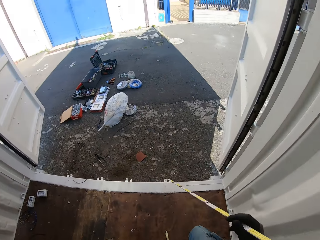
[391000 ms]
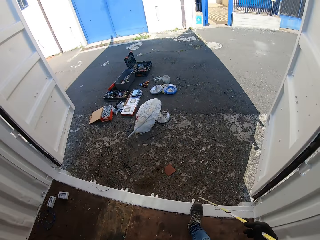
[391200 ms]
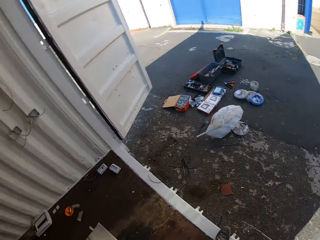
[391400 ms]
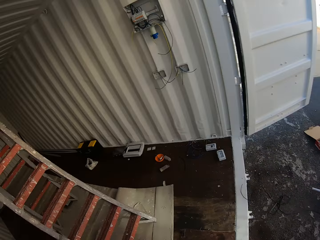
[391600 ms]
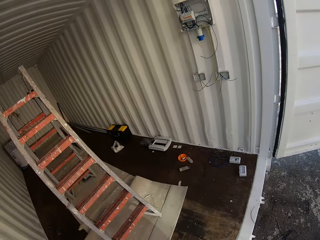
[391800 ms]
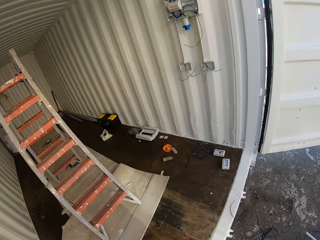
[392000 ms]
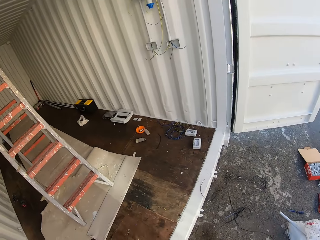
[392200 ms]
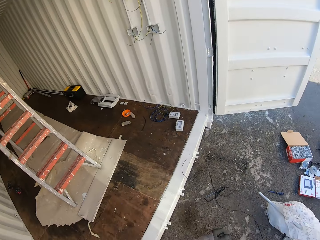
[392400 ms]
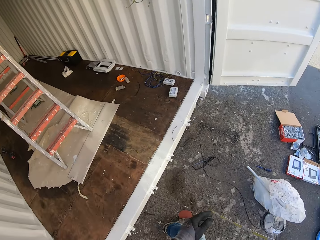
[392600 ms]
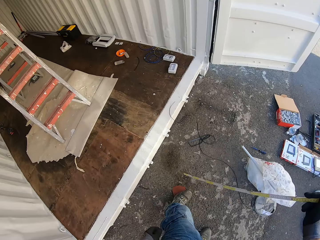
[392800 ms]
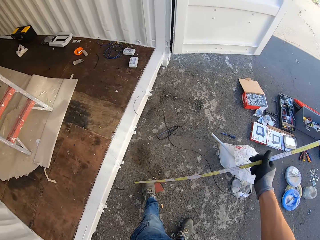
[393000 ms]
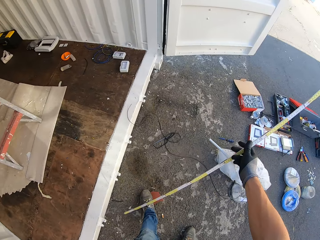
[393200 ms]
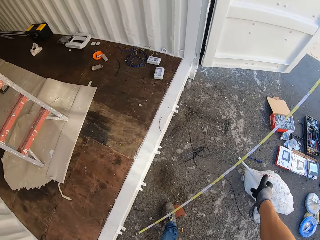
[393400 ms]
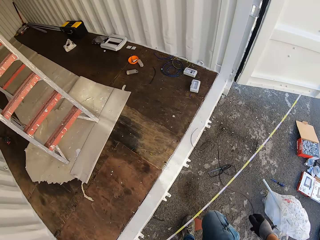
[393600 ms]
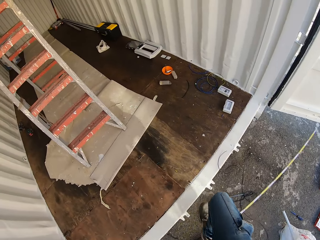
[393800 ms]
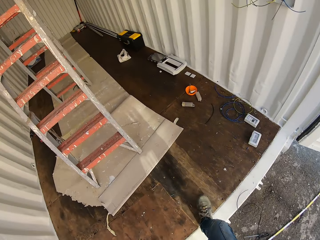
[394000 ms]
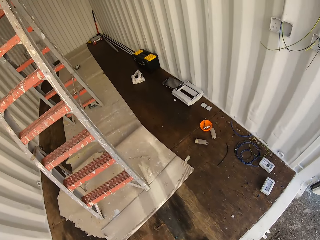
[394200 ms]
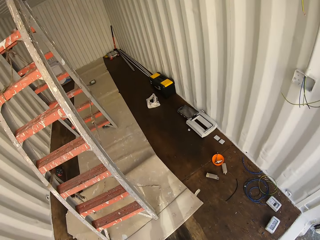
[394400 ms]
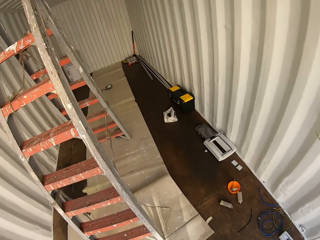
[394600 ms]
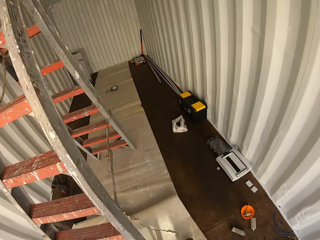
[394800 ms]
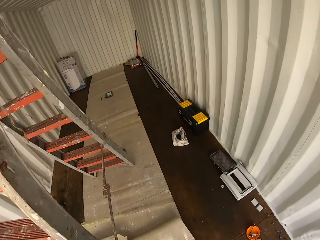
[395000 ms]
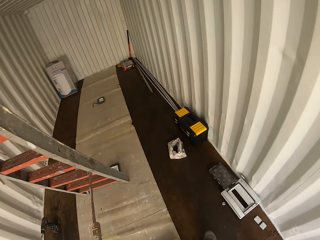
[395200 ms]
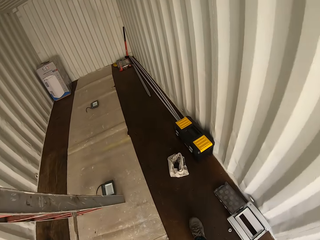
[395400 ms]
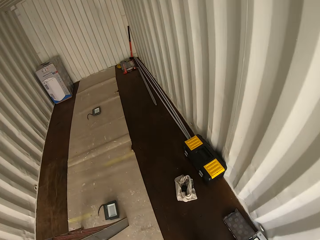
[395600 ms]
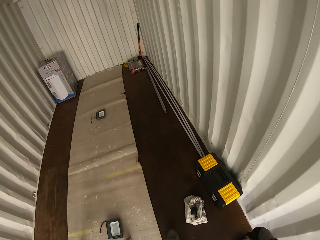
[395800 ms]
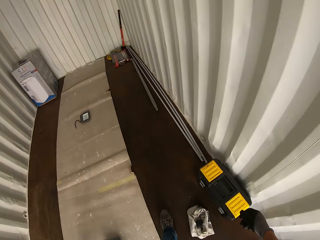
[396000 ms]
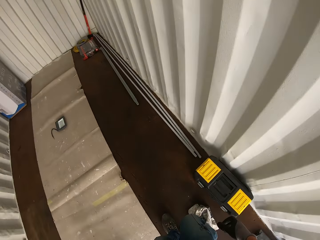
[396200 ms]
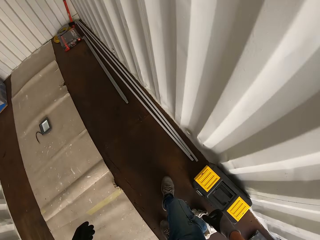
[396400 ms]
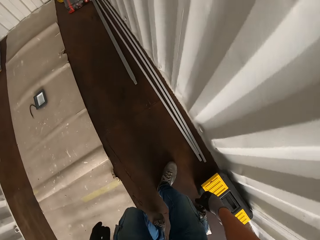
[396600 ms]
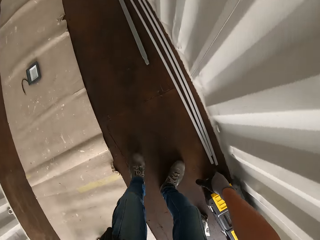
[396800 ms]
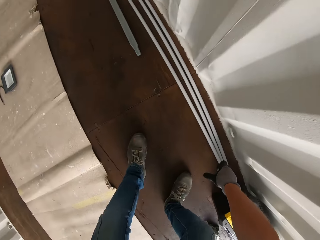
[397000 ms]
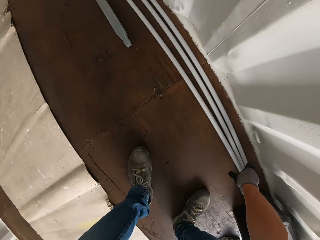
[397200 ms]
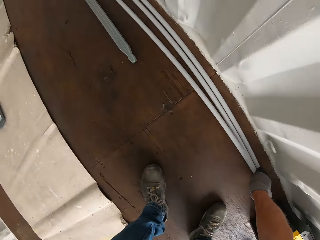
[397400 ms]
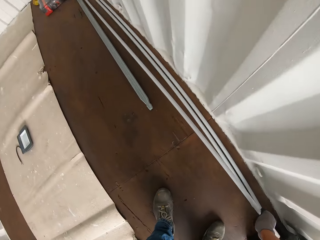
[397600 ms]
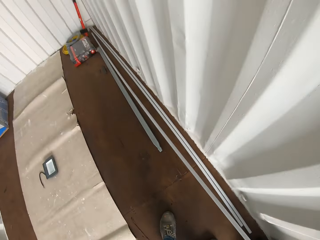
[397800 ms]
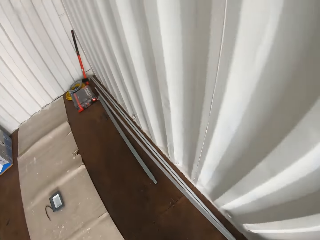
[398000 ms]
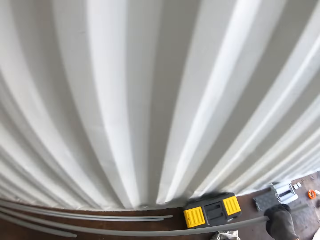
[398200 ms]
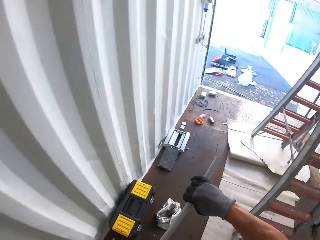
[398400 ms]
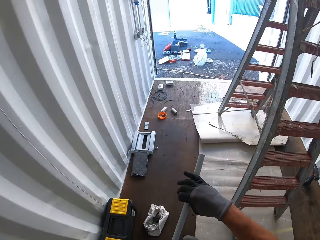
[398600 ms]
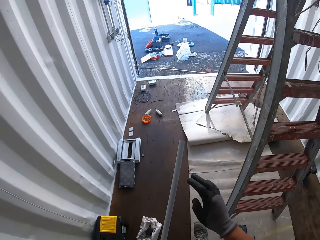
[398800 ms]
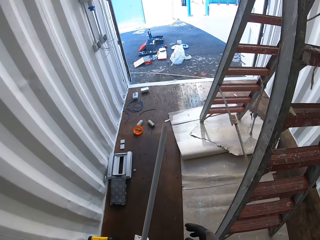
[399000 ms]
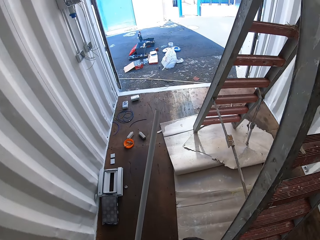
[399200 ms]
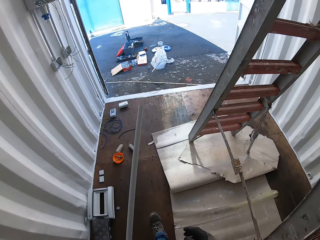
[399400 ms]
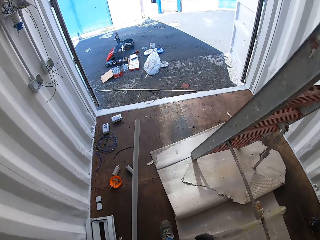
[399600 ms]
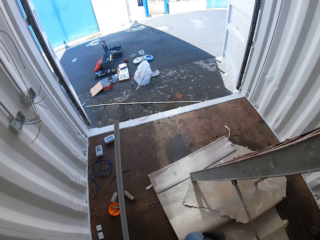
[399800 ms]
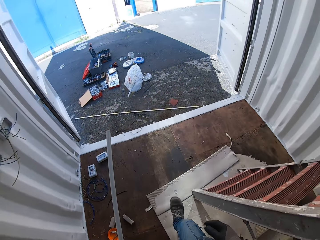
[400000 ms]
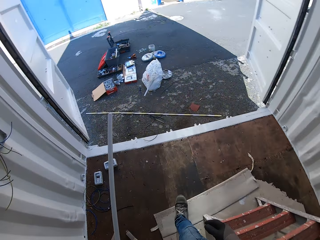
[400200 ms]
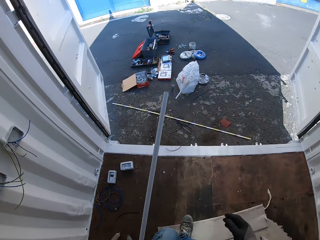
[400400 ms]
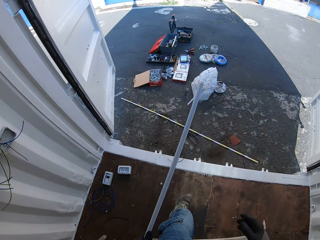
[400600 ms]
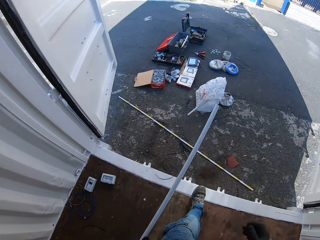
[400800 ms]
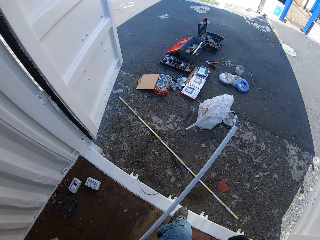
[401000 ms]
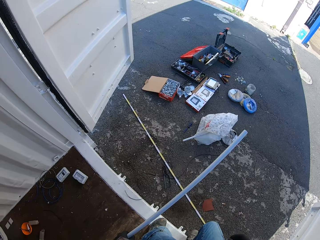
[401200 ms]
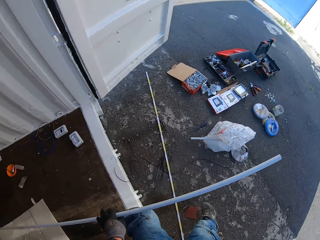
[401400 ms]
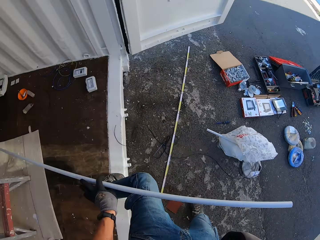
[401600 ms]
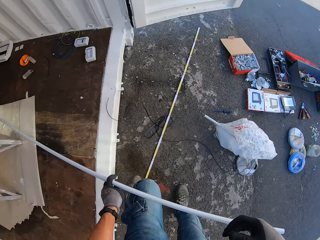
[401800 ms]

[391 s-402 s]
The camera wearer drops the tape measure outside. They walk back in the container house, grab the conduit pipe from the ground and carry the conduit pipe outside.

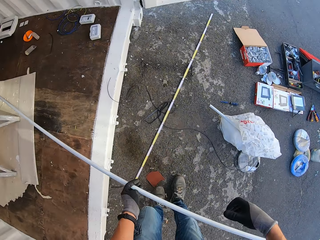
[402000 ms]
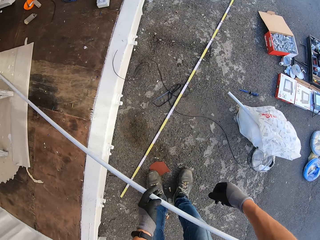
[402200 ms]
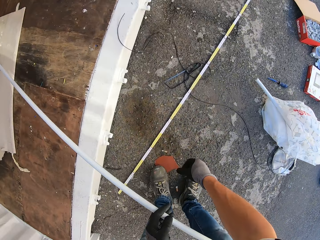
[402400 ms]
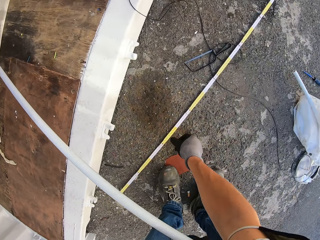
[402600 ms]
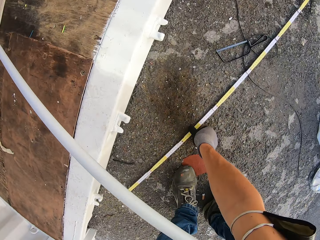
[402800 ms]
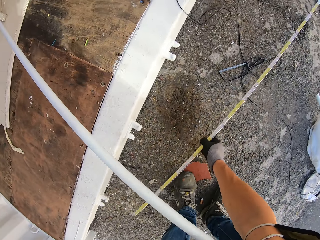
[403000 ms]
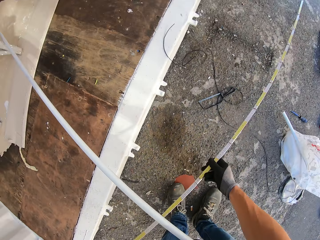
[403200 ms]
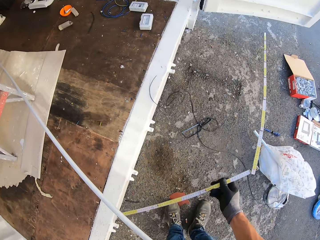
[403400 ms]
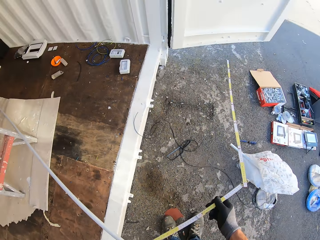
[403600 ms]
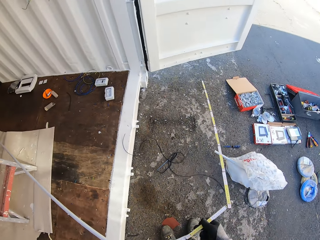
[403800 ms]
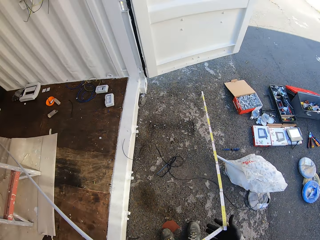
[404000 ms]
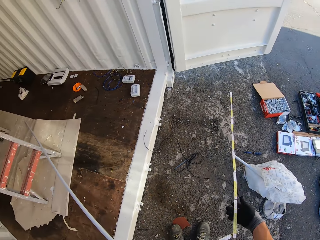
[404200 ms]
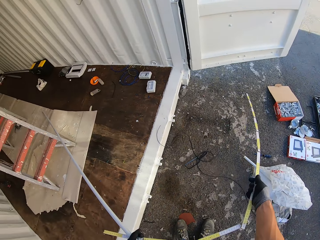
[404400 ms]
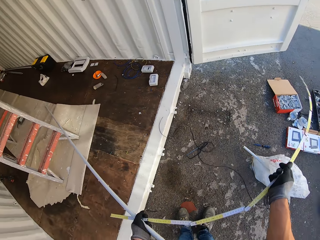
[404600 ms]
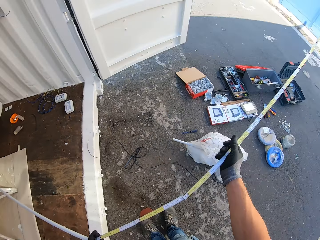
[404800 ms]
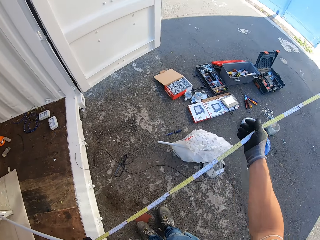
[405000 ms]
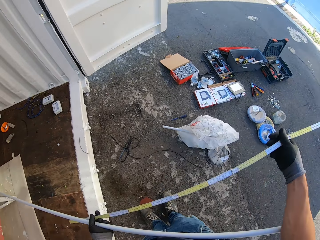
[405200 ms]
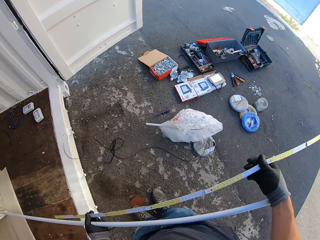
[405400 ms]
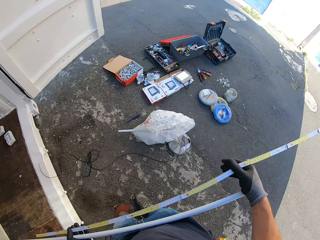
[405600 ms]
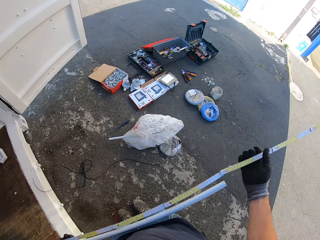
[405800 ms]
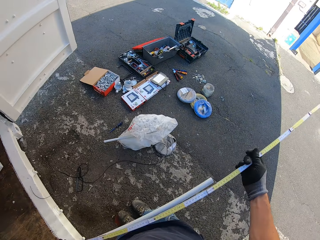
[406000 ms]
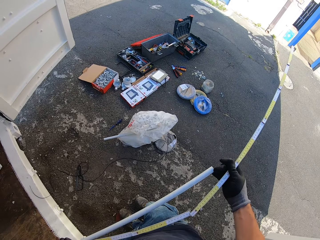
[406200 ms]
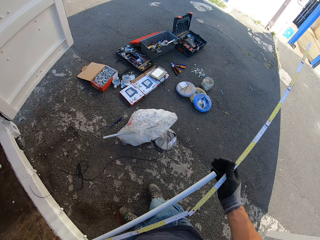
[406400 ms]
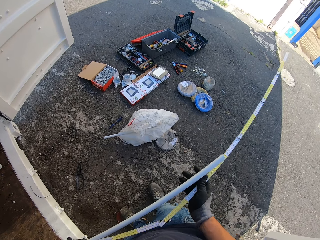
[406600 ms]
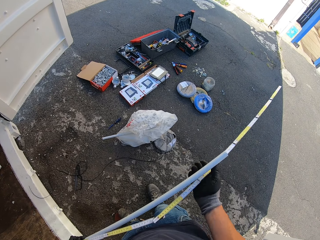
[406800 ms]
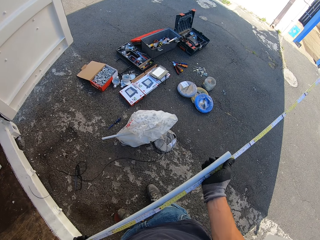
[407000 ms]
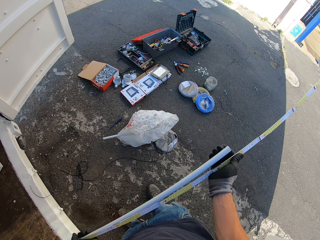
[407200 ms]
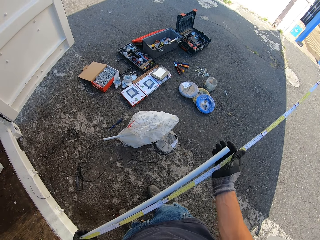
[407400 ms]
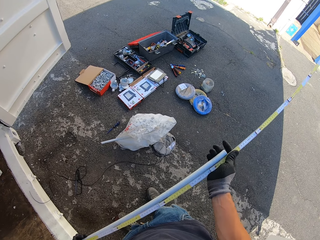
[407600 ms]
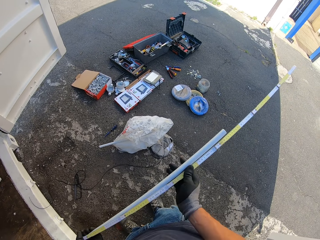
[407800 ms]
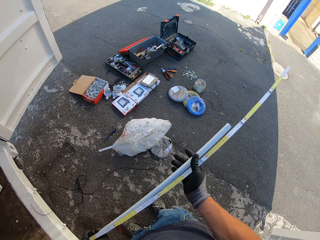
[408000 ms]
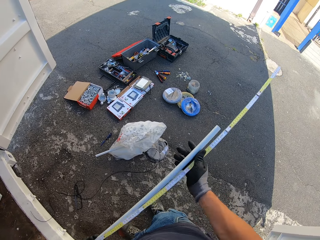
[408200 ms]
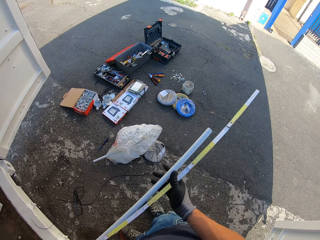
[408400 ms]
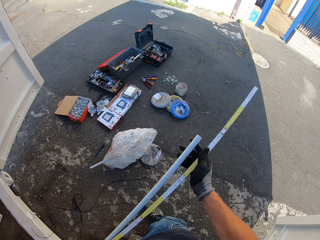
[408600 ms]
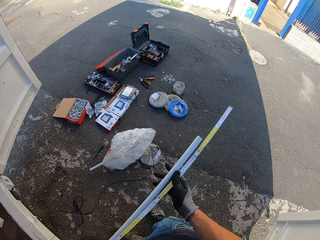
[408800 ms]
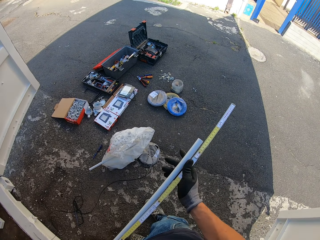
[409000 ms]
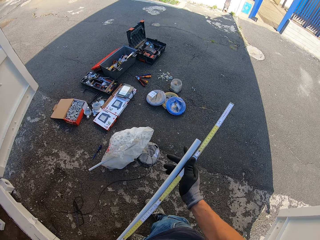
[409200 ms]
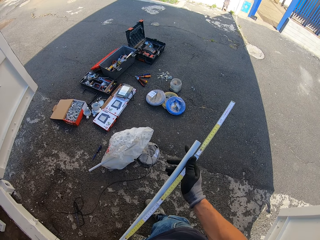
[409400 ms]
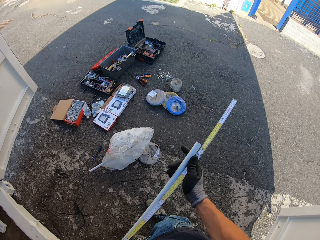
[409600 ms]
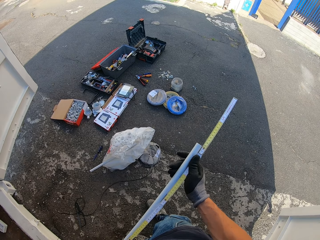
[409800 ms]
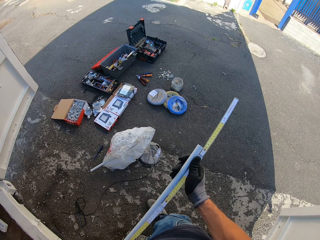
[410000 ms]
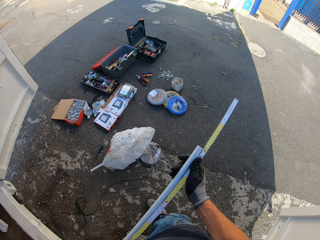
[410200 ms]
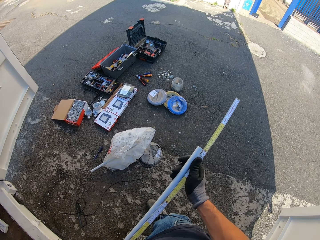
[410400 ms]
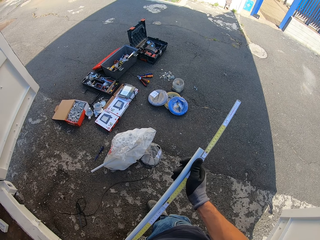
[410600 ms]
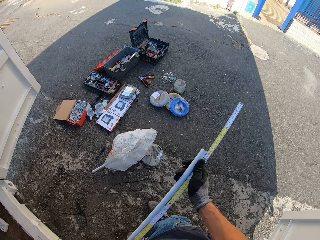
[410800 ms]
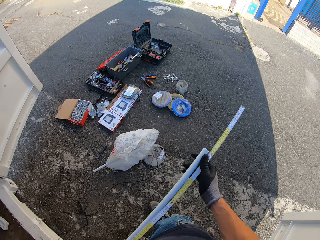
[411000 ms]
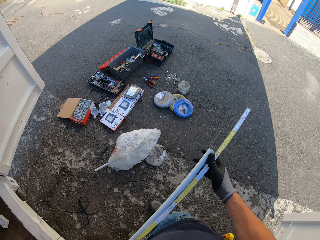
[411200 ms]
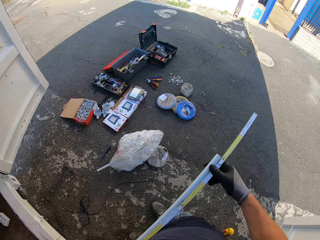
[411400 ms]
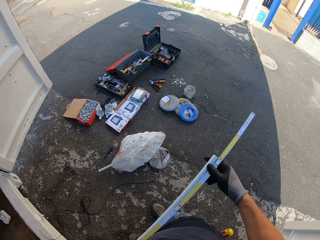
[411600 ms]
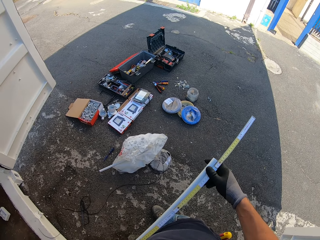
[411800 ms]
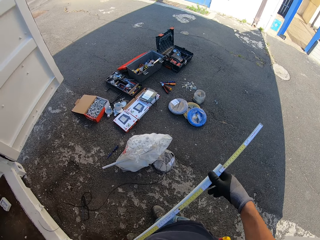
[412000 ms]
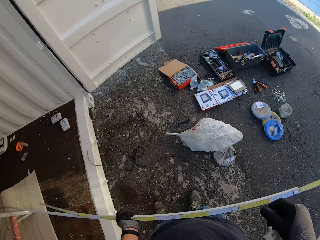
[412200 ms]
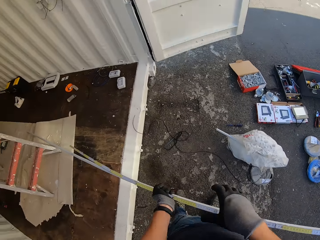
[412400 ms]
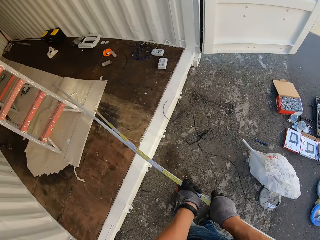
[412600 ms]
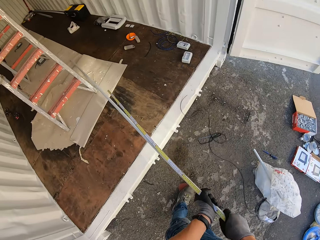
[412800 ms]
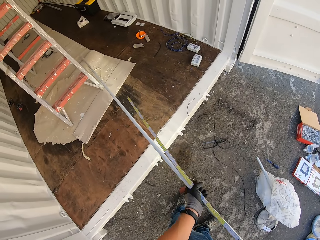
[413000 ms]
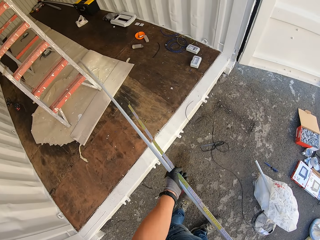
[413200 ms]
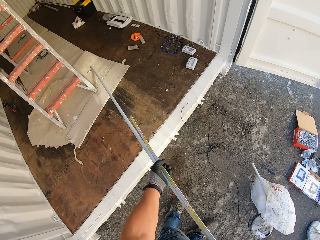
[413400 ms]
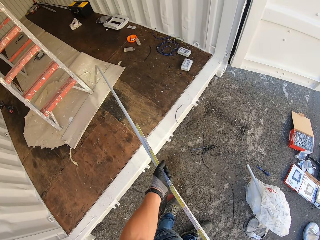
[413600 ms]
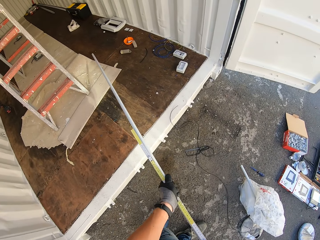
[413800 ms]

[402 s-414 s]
The camera wearer holds the conduit pipe. They grab the tape measure. They measure the conduit pipe with the folding tape measure.
